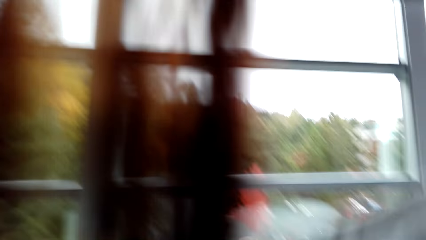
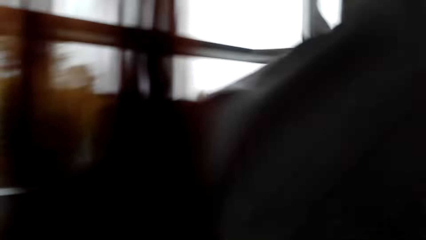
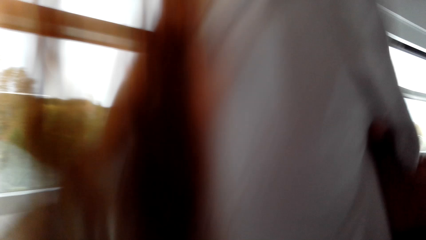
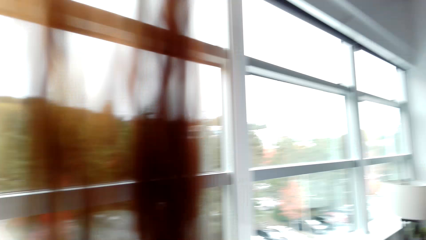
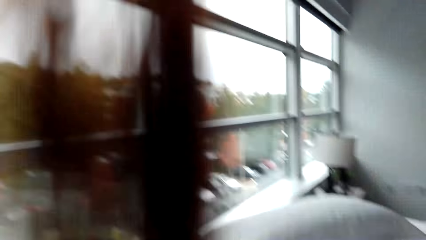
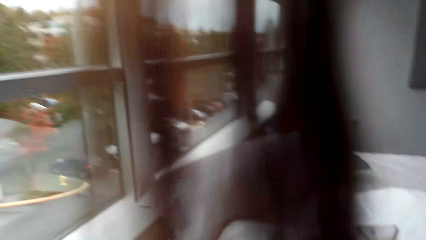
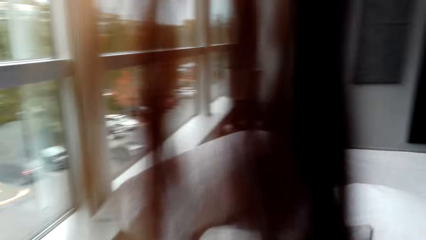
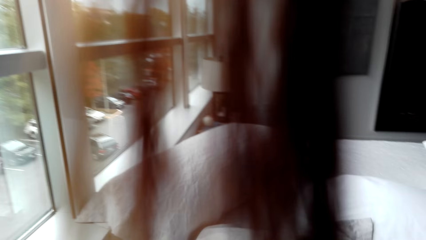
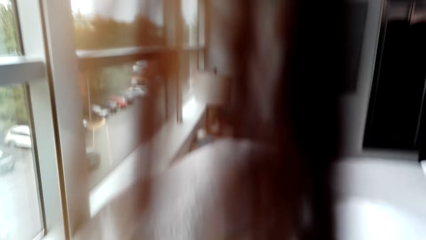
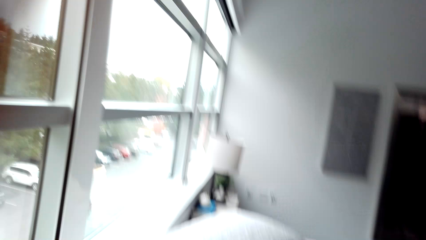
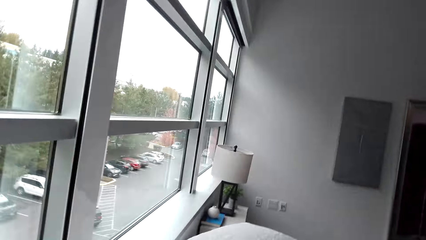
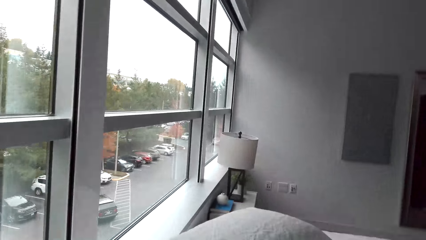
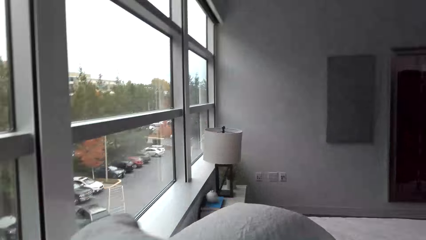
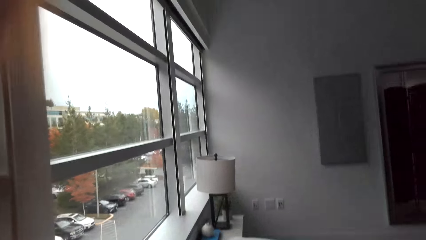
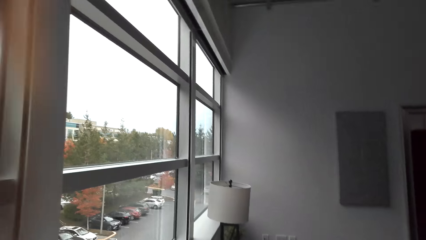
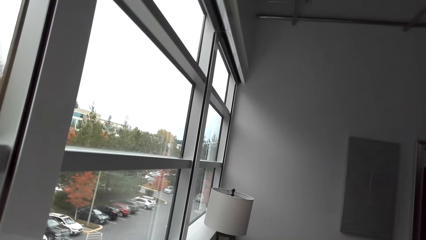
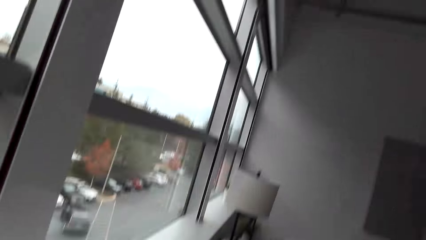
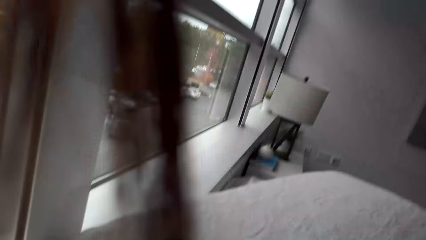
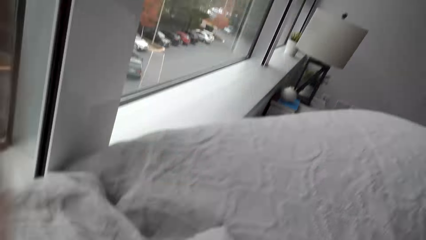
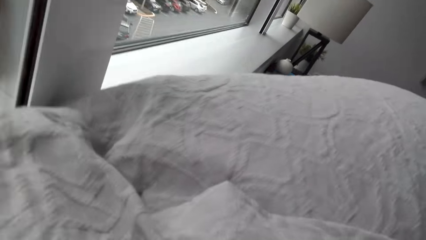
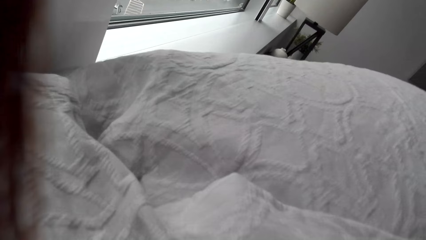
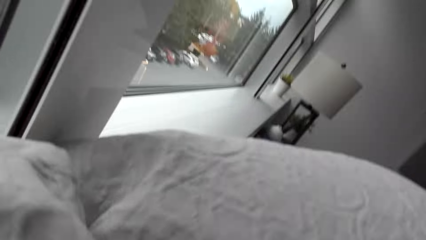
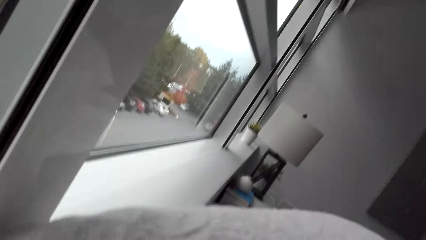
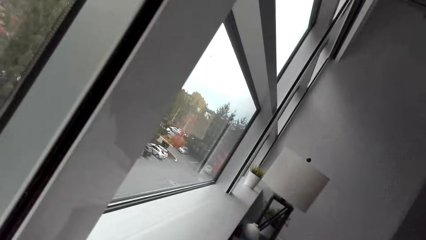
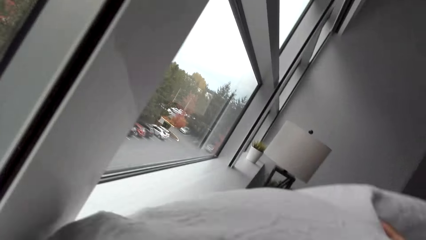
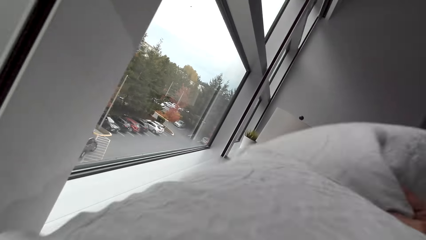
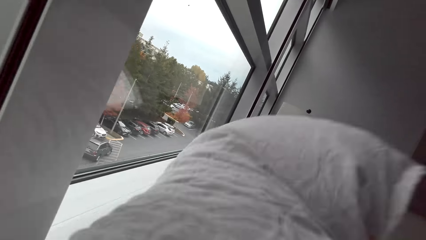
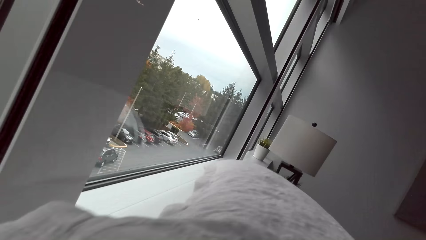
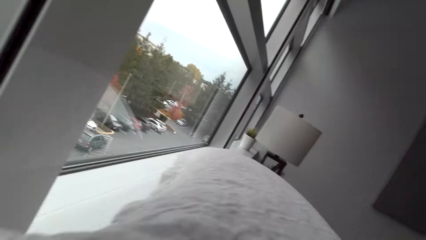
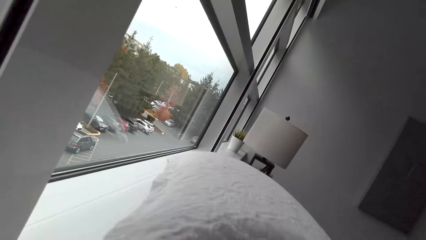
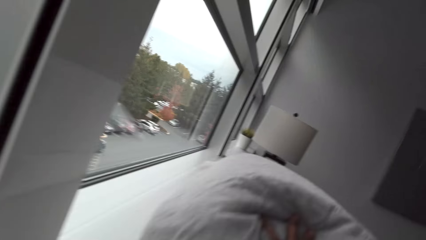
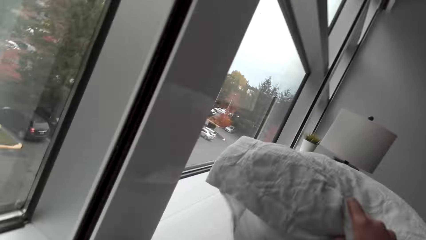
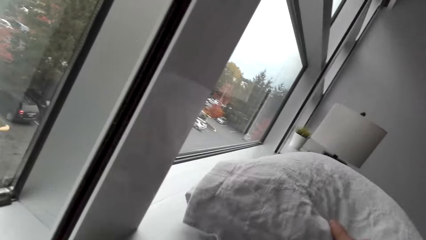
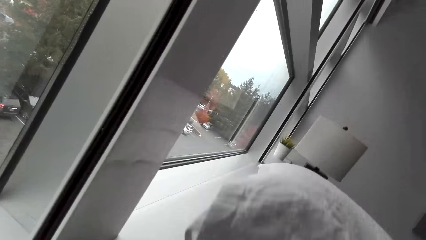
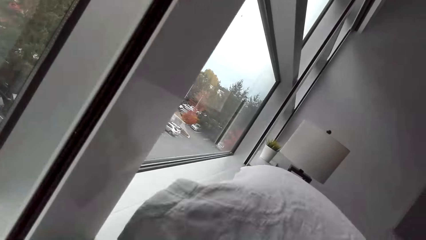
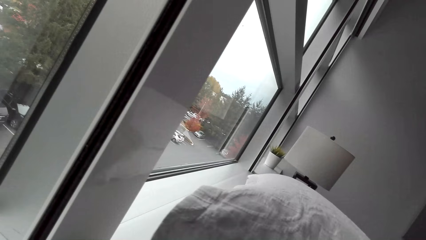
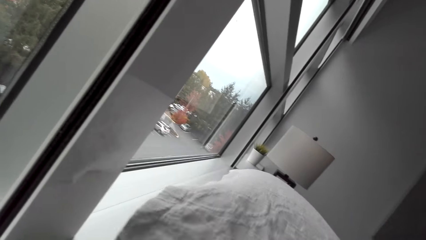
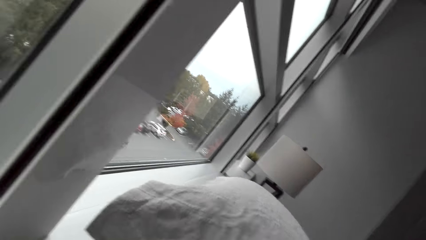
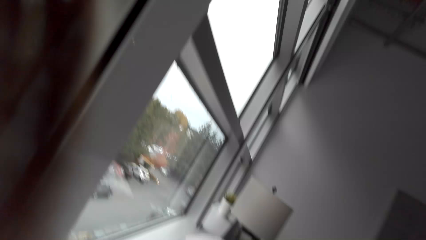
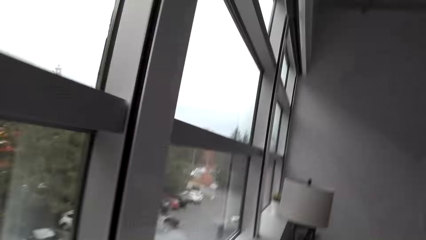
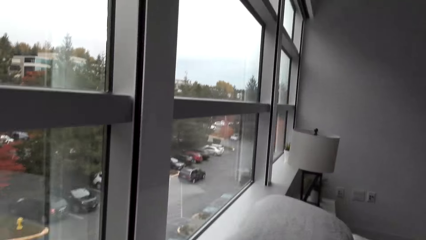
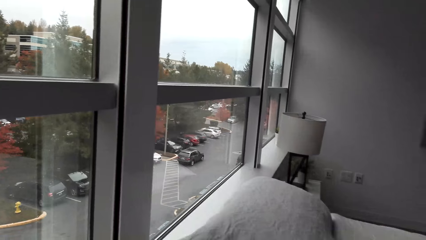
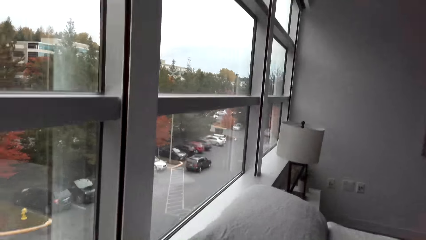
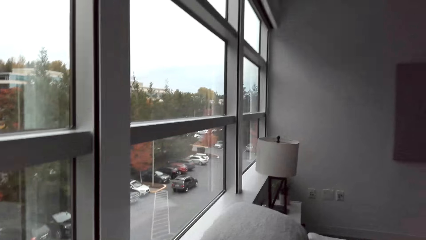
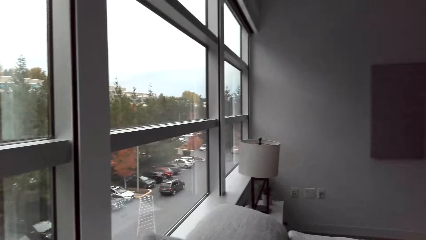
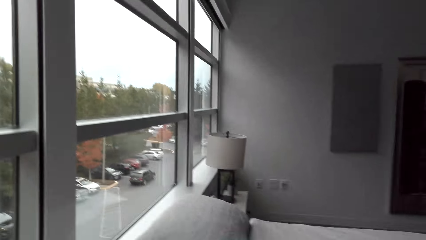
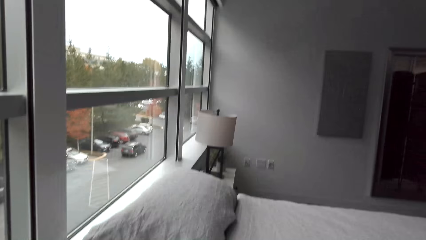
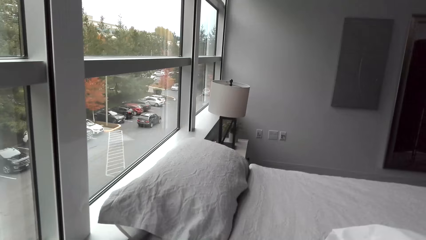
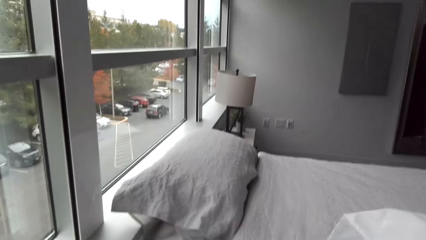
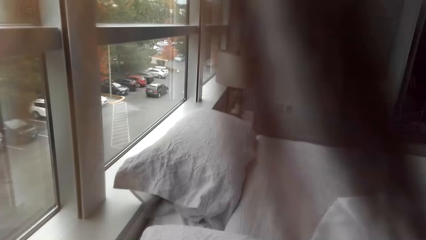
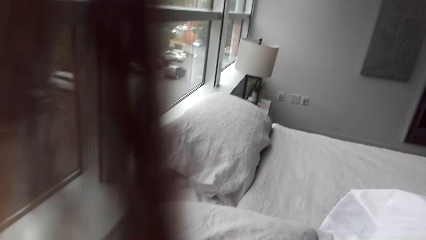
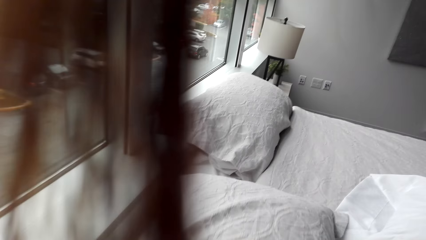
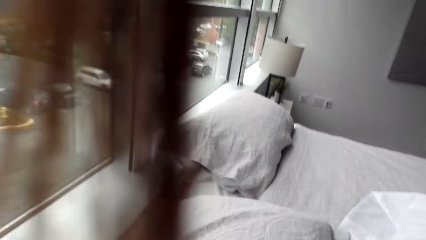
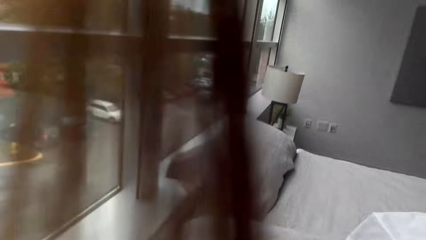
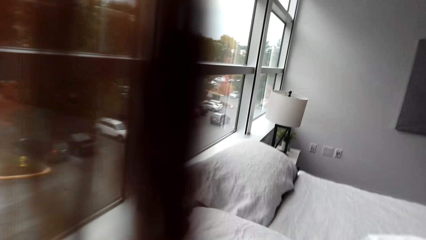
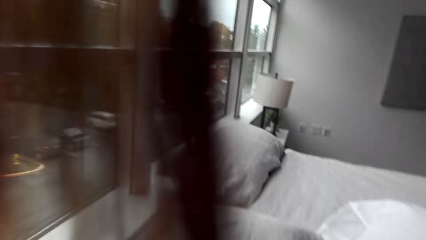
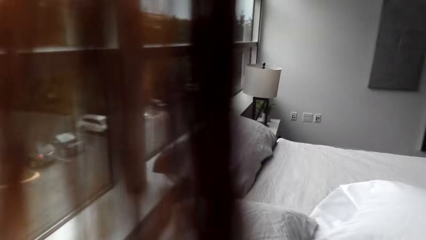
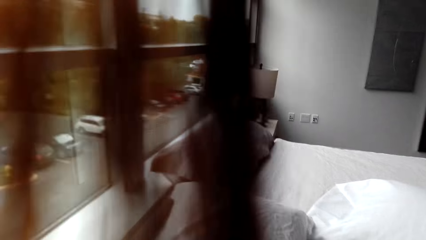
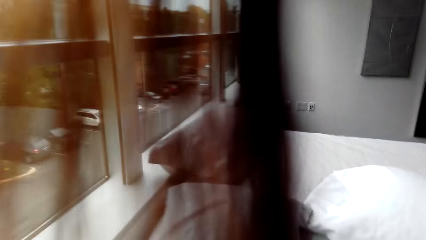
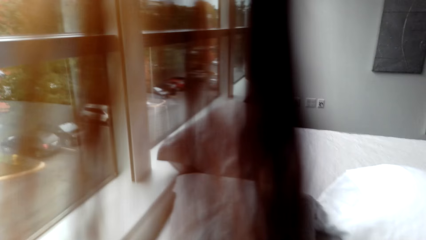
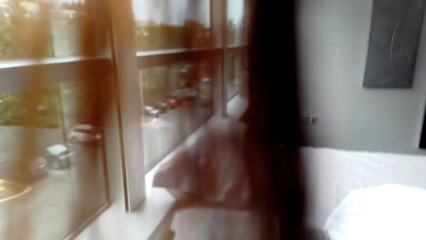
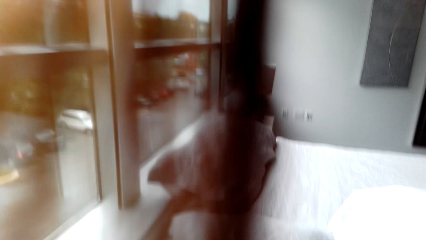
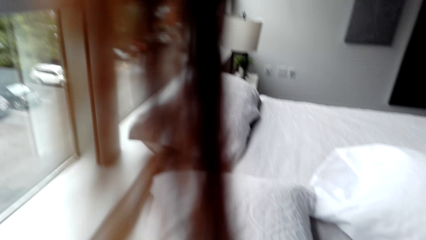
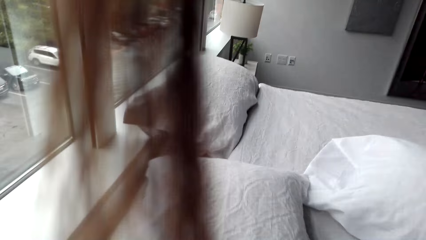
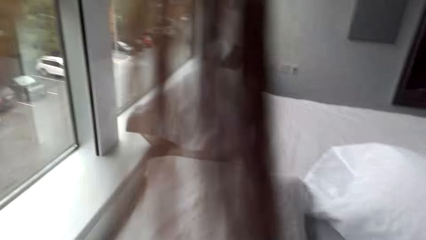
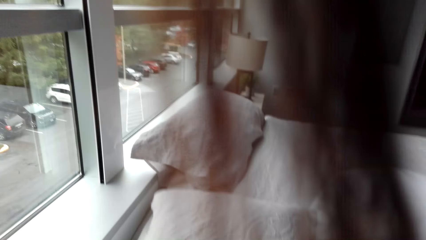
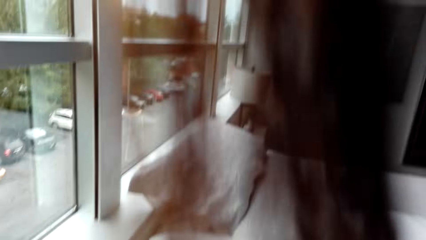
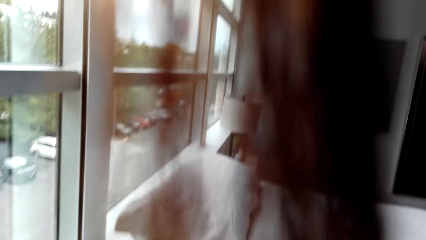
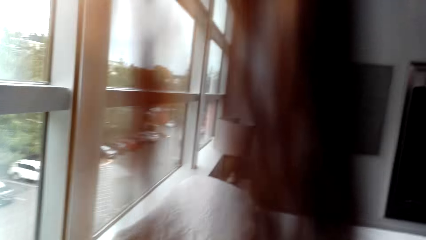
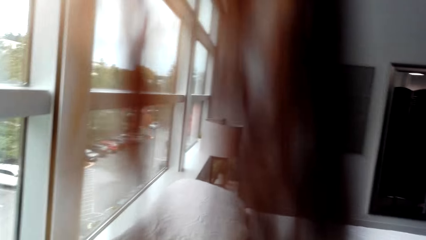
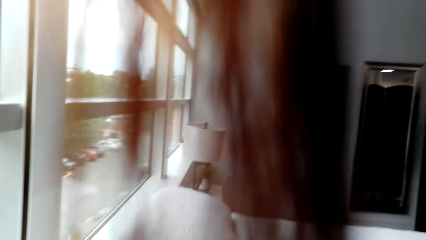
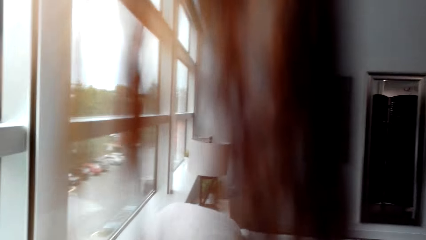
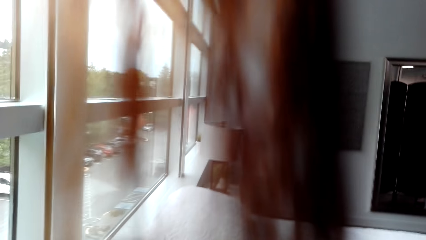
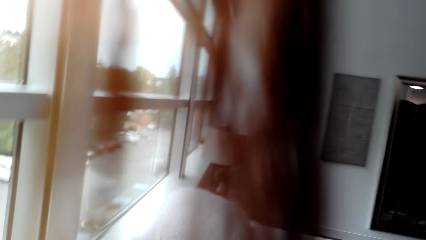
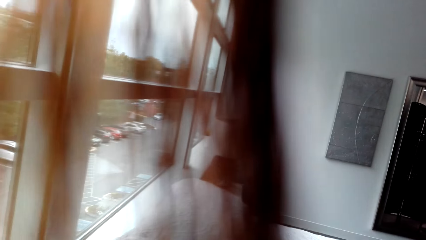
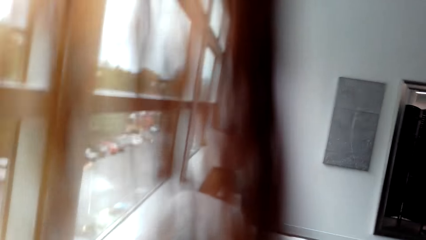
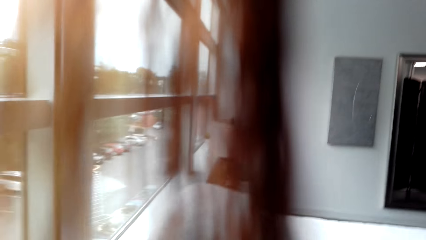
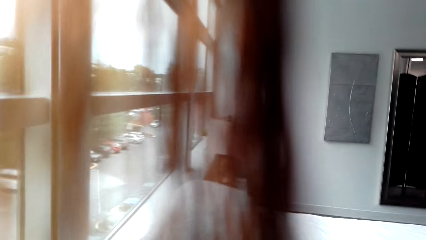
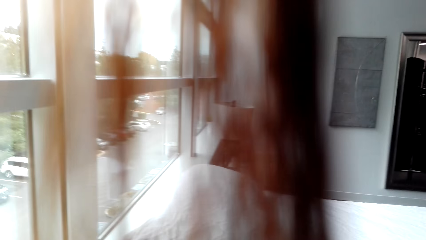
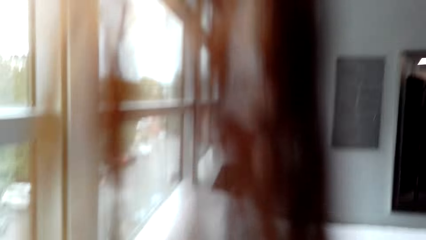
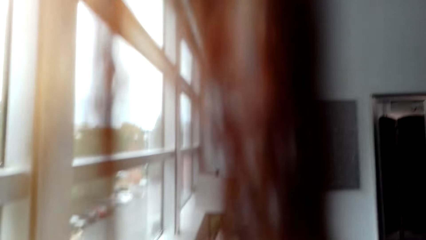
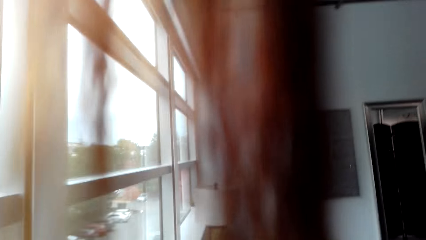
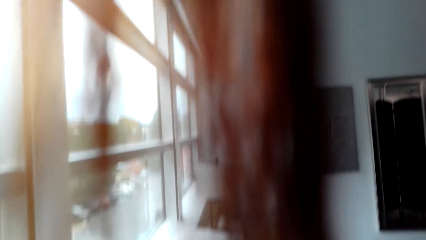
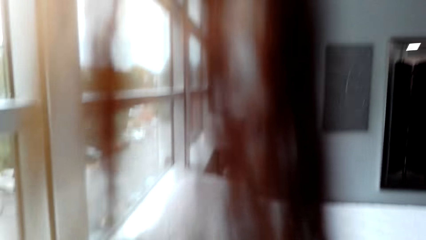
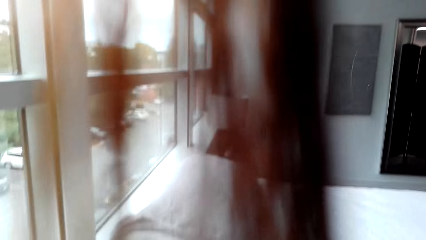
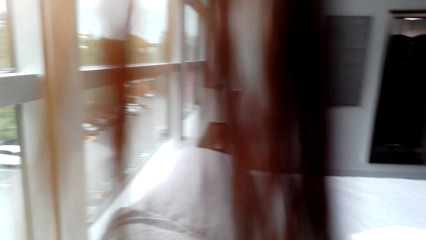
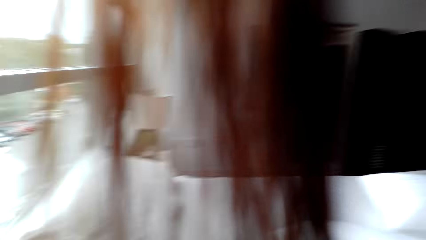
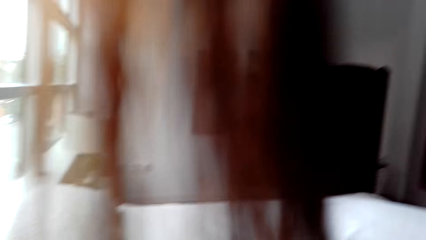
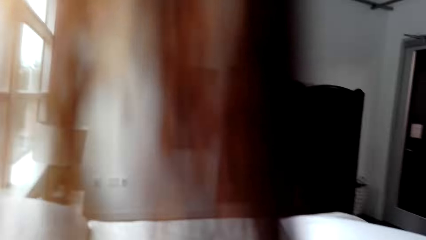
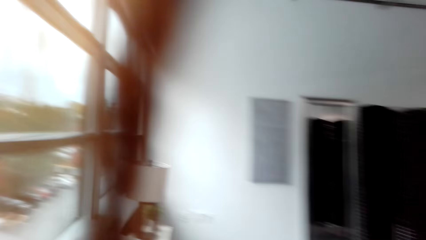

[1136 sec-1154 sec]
The camera wearer places the pillows on the bed. They place the pillow on the bed again. They stare at the pillow. They place the pillow on the bed.
